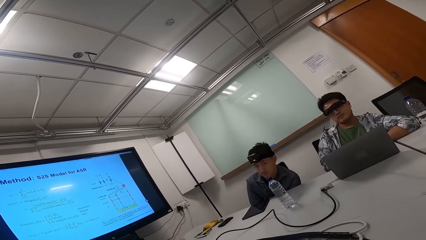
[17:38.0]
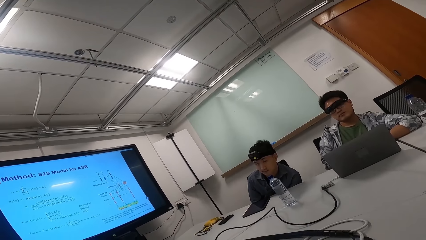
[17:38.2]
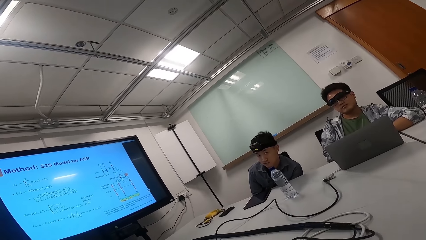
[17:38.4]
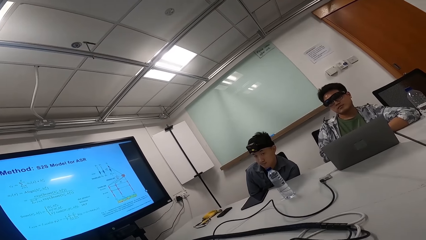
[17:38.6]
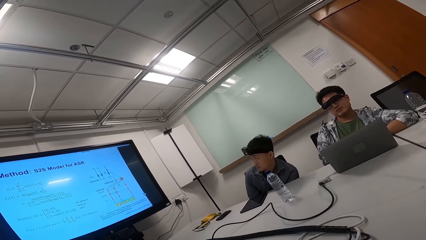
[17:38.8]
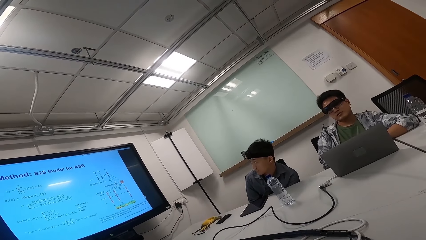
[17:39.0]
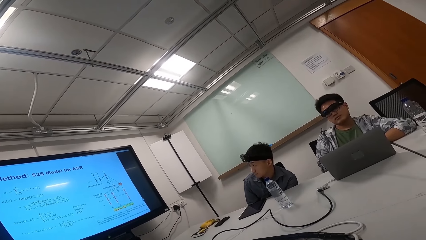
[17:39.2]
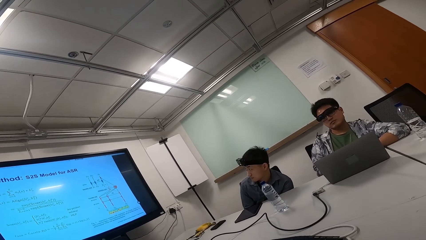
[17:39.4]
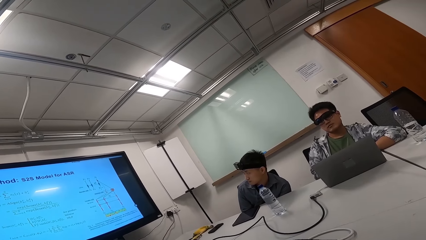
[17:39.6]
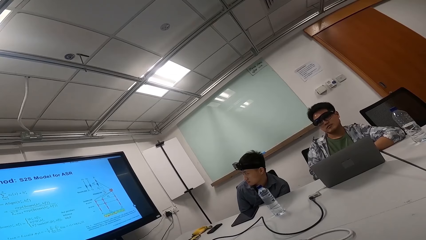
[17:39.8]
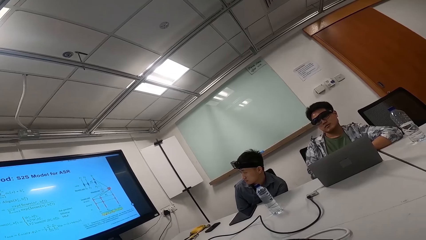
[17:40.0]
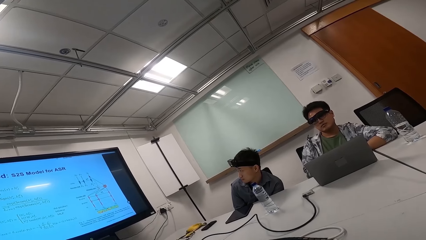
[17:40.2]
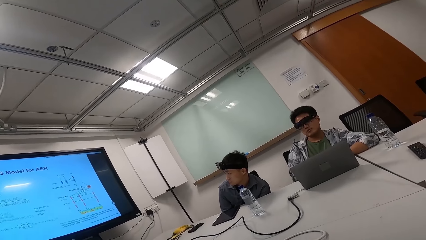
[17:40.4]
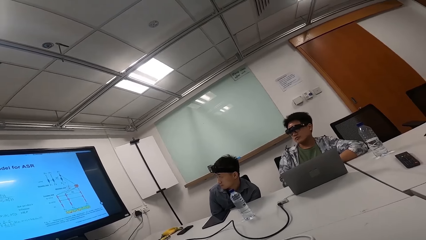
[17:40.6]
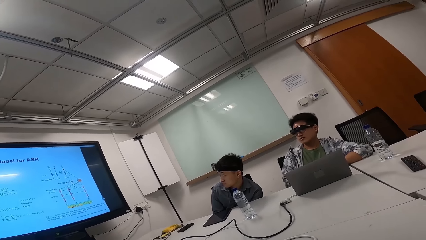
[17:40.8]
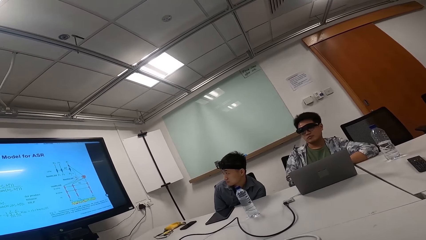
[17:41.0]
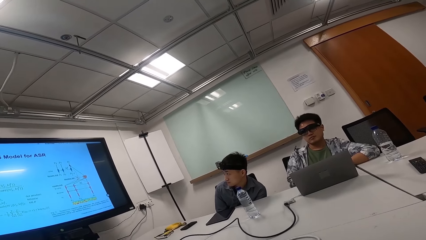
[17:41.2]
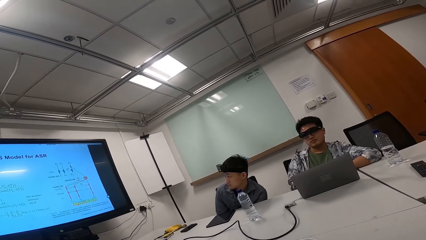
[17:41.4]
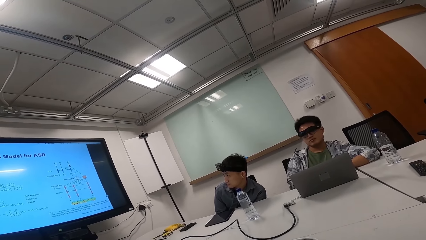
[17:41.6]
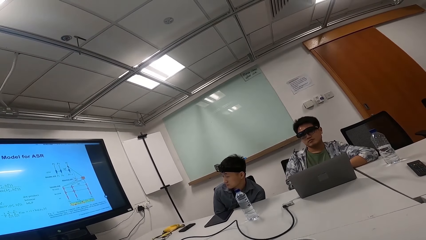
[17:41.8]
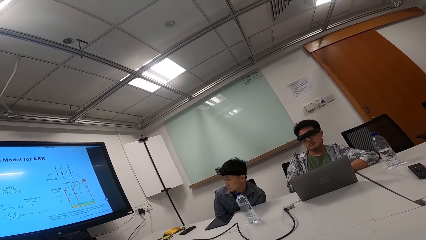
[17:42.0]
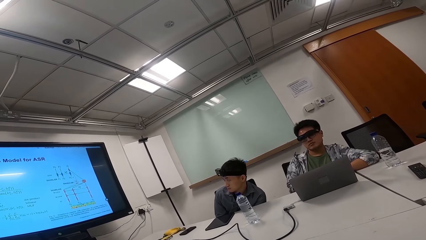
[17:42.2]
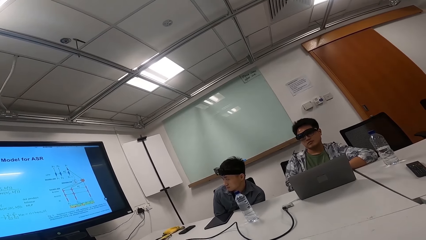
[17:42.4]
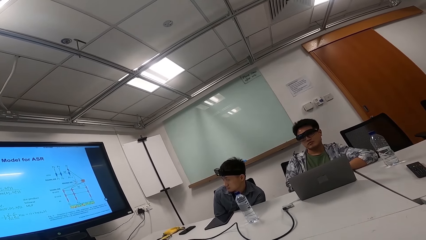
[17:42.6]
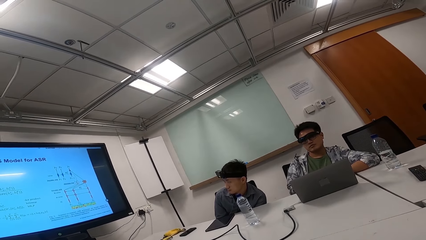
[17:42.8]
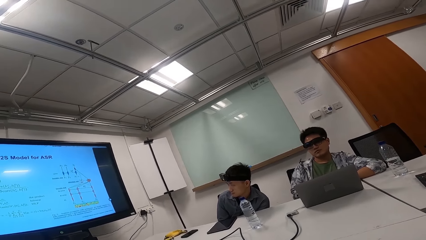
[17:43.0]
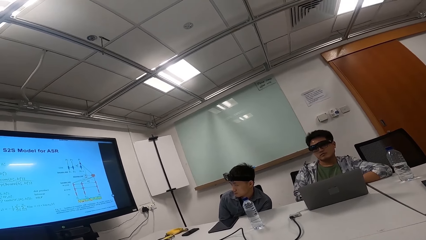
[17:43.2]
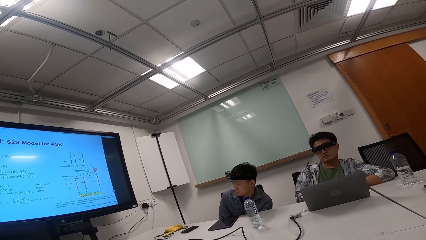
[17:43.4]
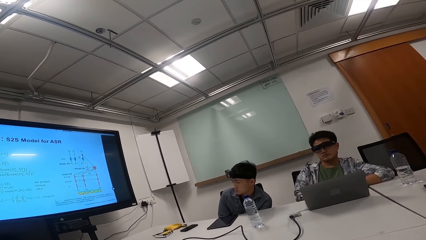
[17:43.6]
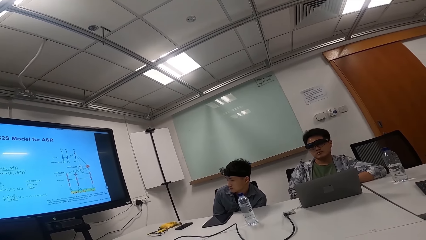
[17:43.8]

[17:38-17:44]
The camera wearer talks to a person while moving her hands up and down.

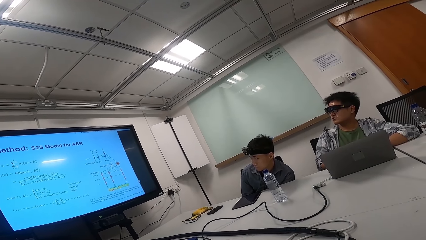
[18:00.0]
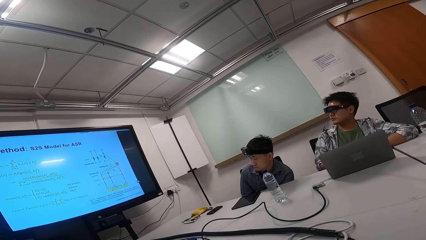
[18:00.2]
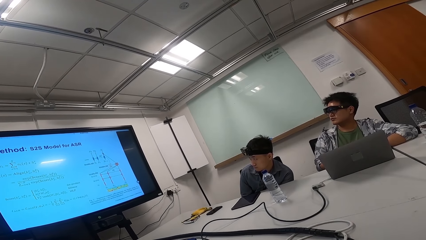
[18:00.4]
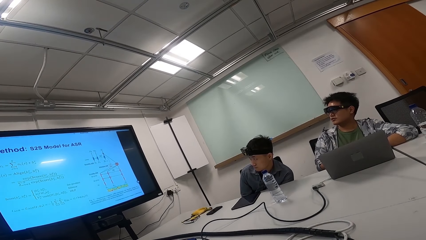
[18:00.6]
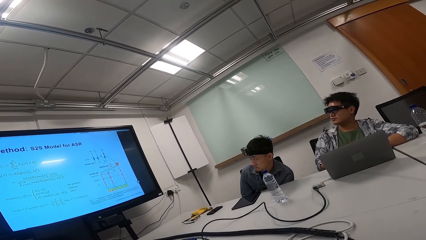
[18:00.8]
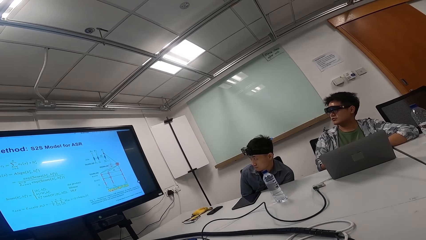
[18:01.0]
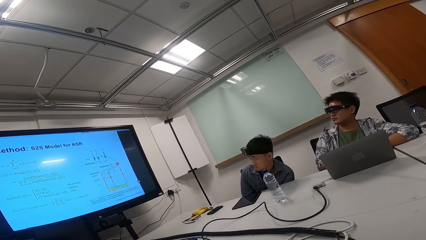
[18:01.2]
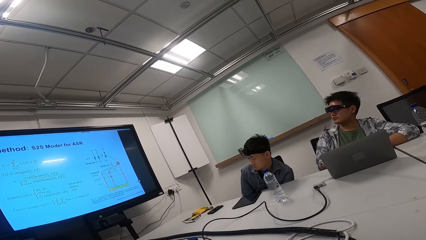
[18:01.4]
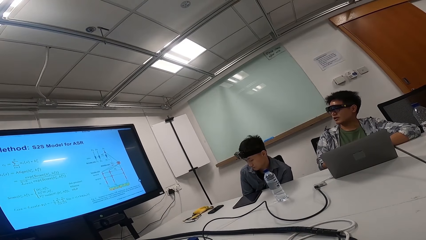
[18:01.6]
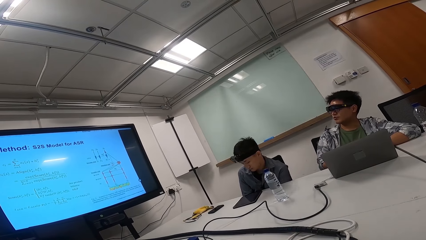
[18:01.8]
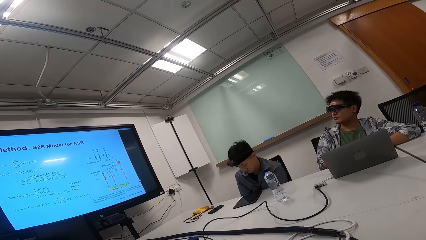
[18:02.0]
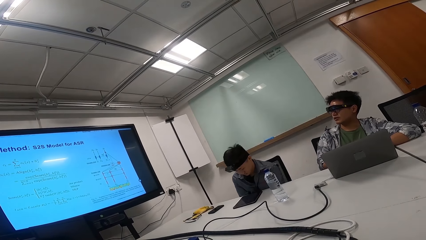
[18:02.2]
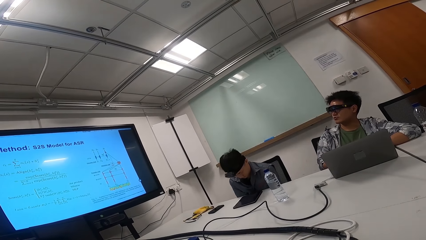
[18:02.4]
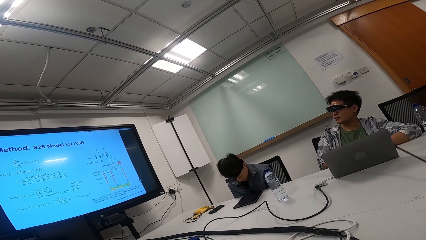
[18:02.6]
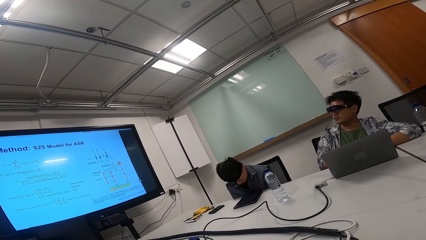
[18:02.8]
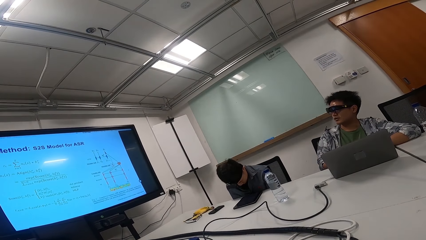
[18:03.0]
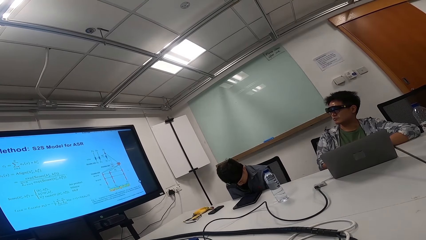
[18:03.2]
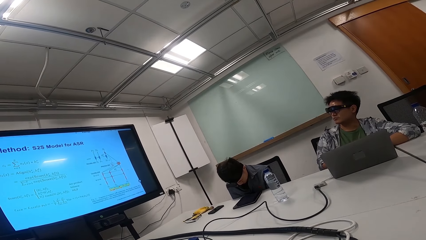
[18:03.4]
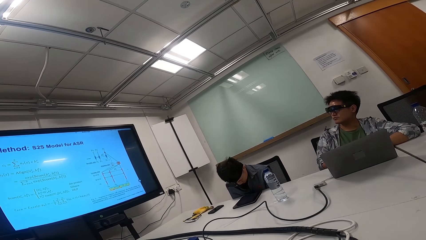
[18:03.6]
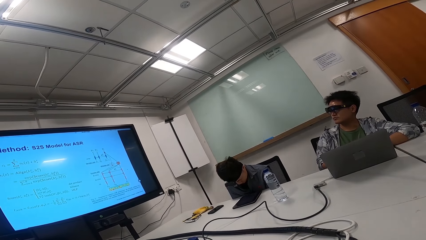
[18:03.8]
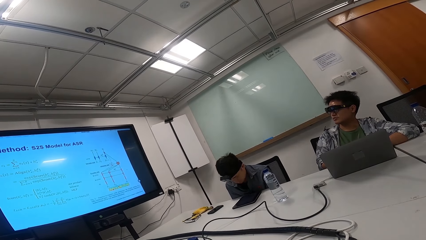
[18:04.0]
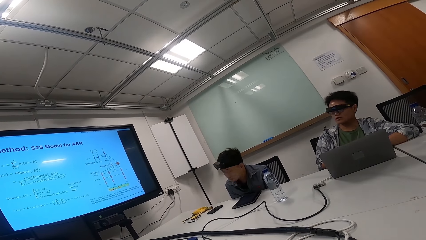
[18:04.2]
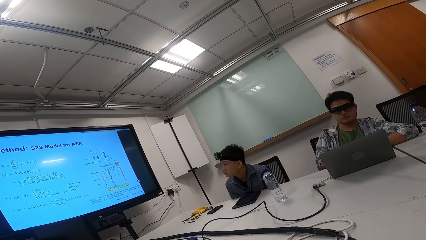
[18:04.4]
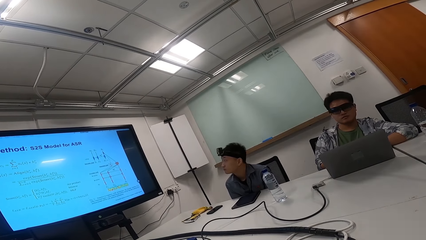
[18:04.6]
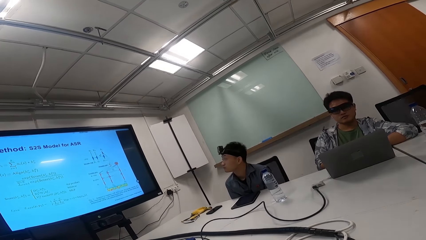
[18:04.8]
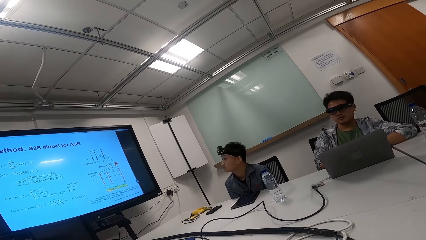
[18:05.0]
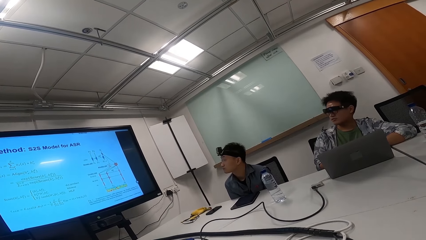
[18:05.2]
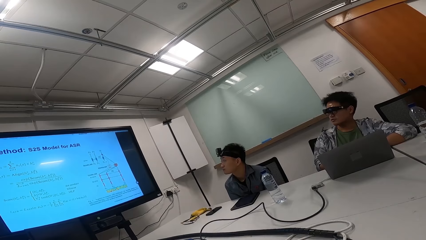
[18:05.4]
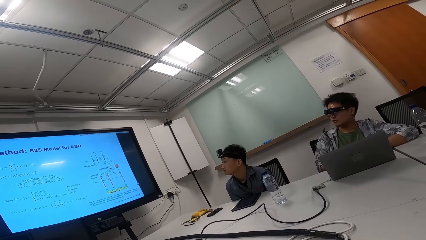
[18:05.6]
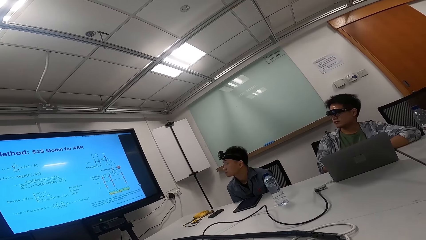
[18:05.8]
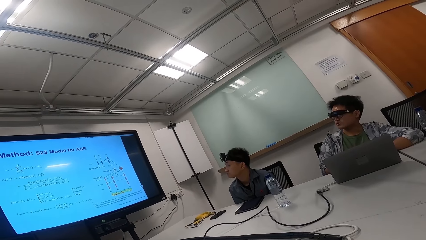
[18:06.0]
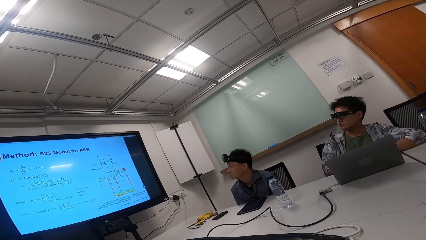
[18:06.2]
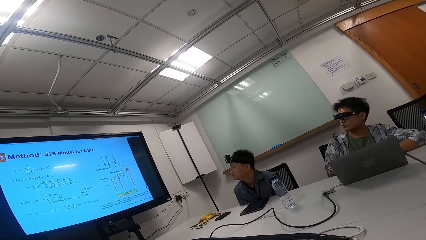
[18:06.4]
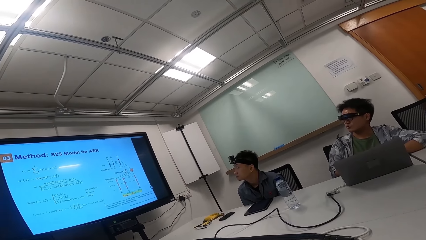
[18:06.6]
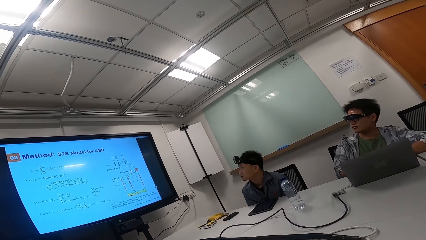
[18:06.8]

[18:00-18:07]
A person looks at the TV while talking.

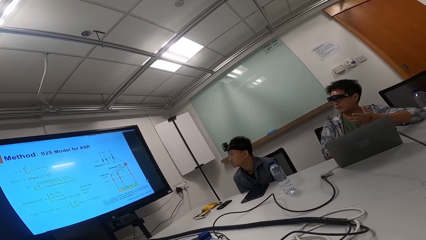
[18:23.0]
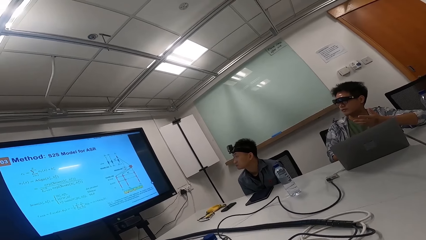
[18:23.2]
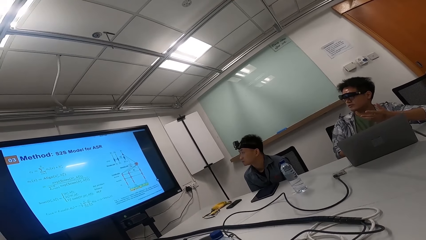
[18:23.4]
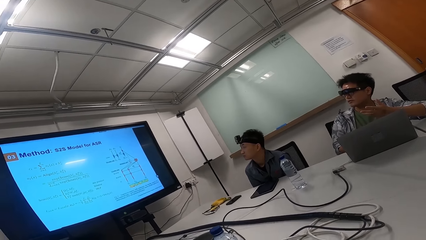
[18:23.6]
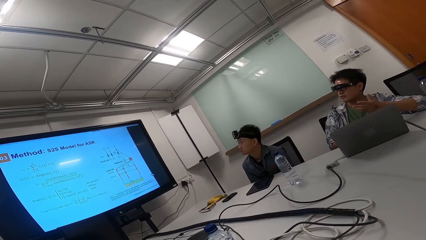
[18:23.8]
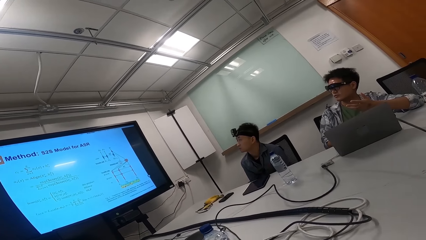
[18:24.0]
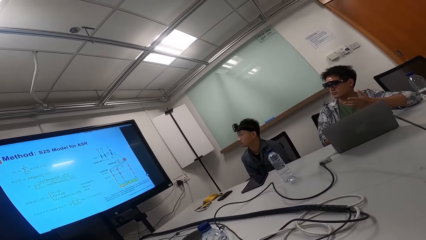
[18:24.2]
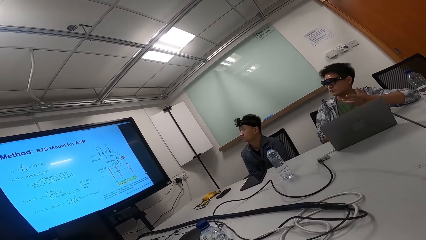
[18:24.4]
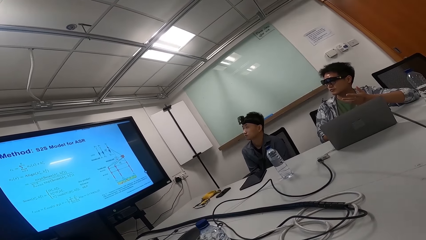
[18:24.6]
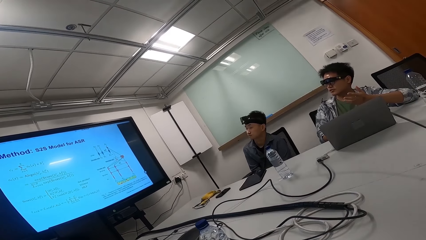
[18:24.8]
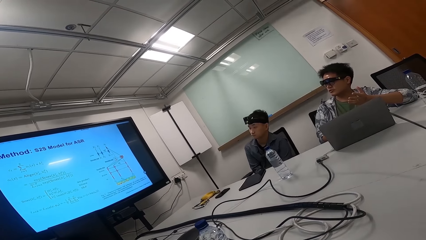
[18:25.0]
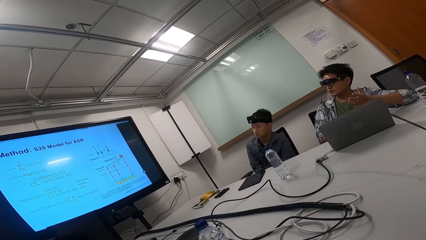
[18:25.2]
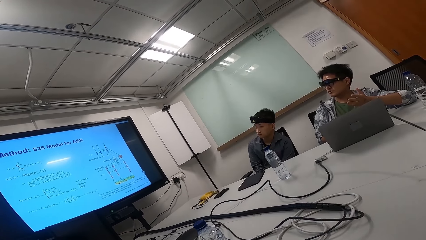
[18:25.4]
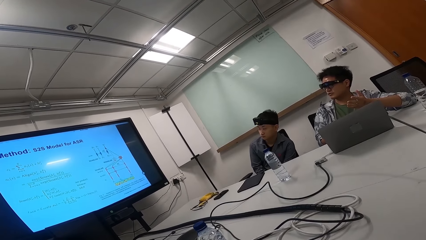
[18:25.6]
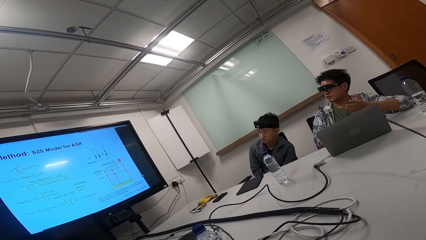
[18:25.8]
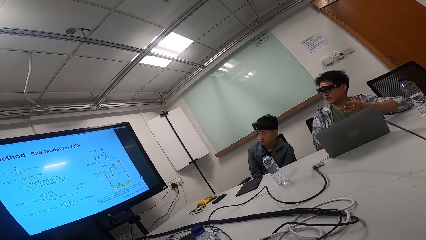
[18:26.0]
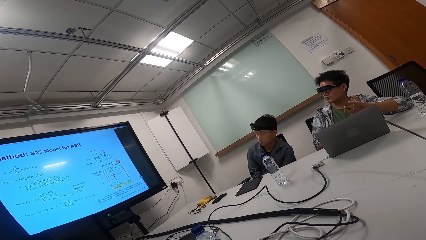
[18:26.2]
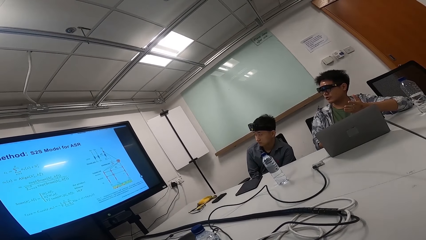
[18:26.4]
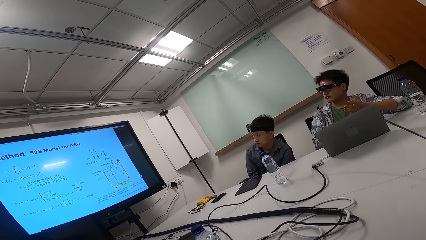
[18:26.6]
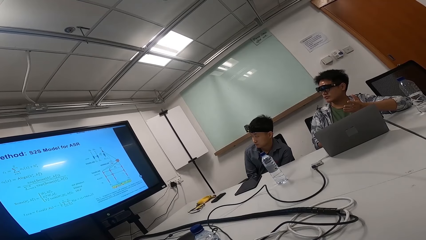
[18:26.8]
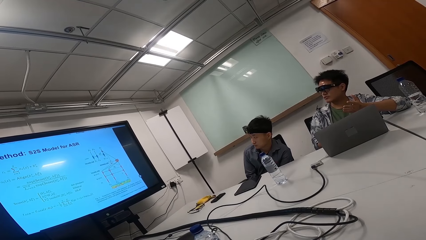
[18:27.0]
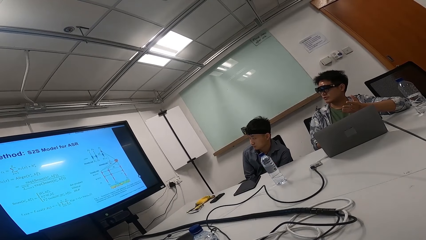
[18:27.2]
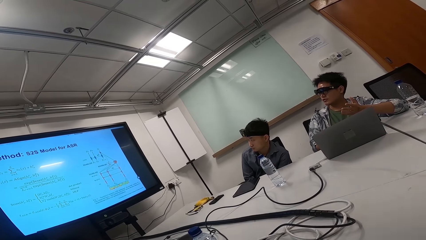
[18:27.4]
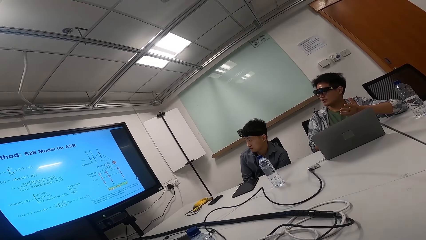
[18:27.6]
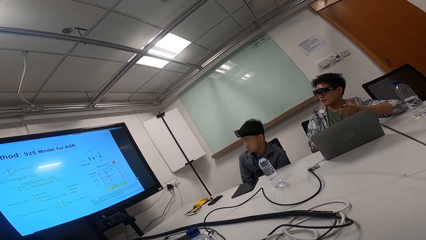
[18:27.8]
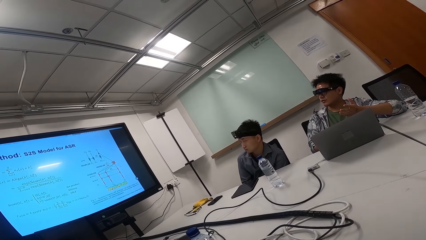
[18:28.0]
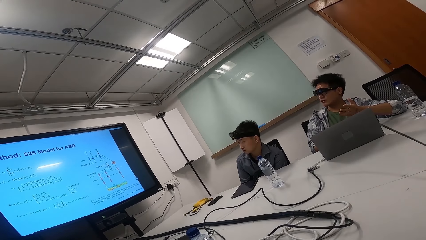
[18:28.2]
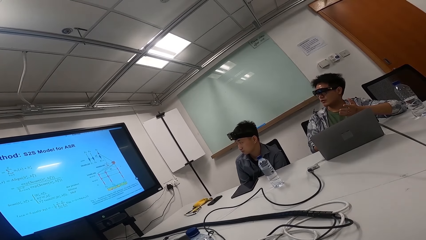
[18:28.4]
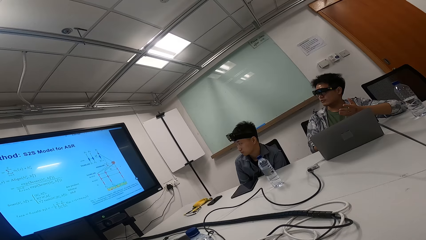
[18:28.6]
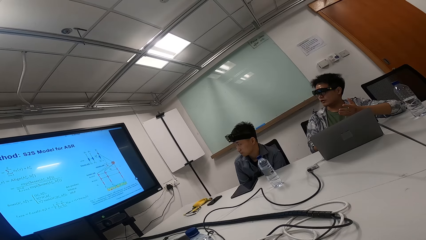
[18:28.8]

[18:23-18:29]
A person moves backward on the chair. The person sits upright.
